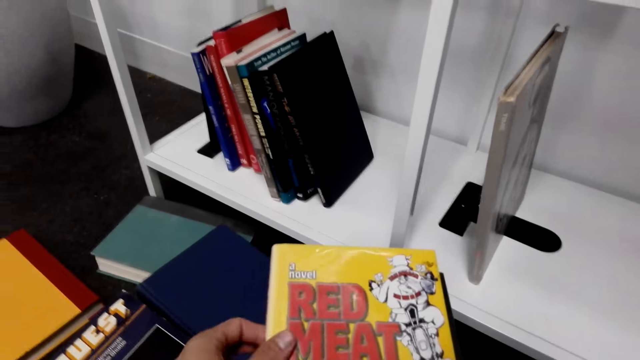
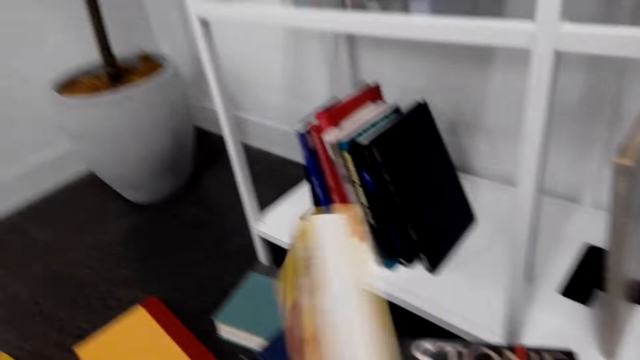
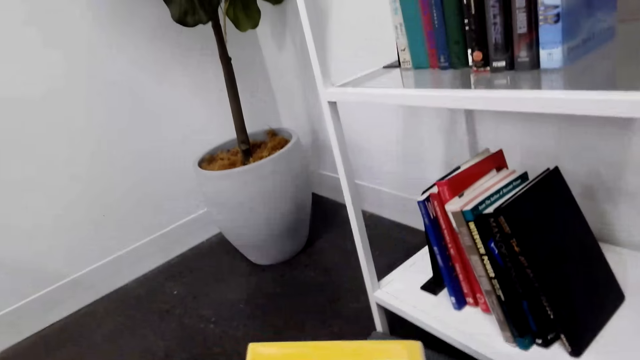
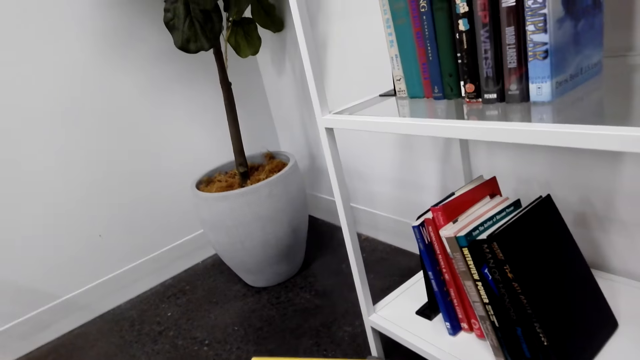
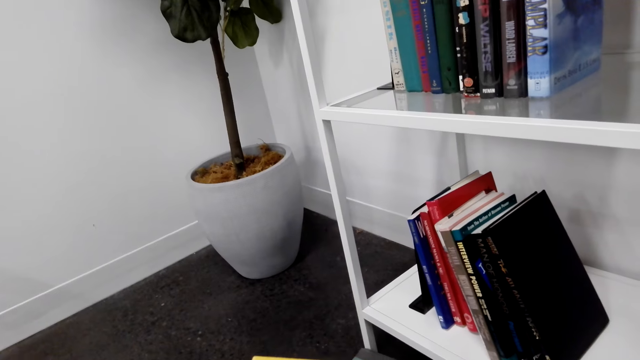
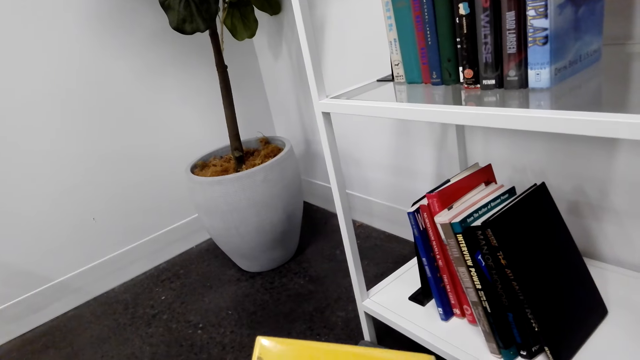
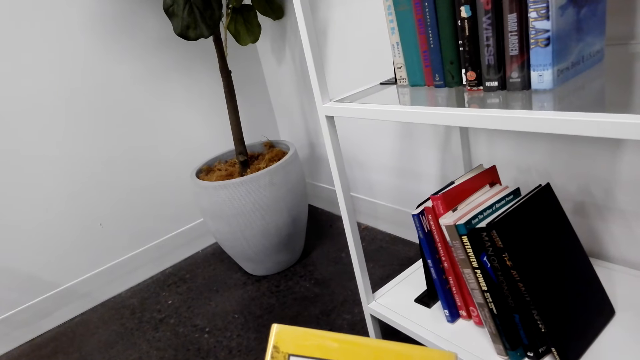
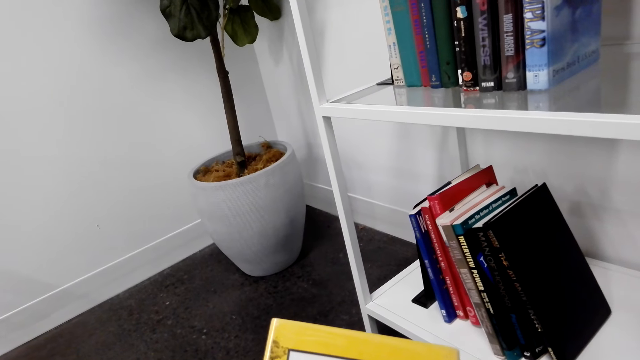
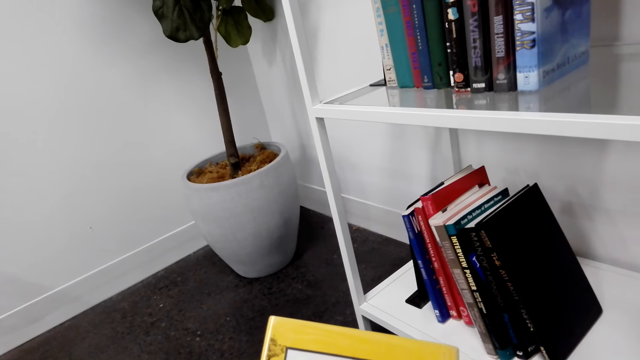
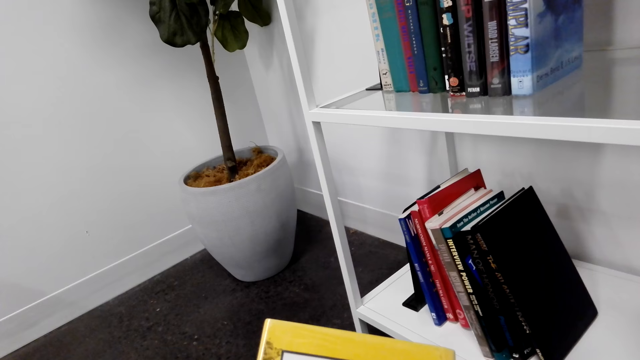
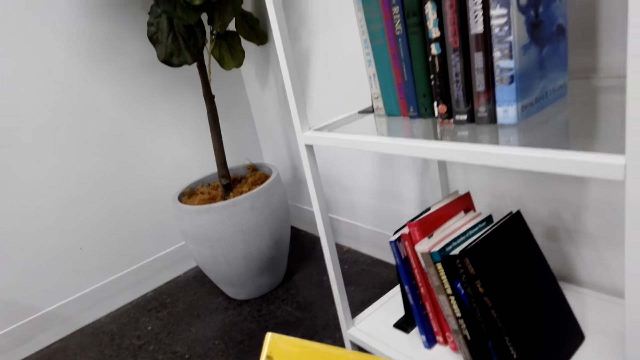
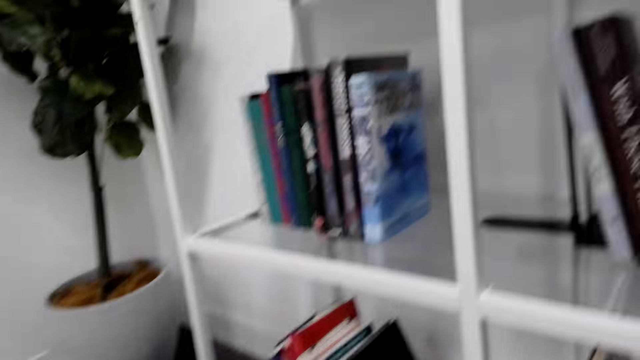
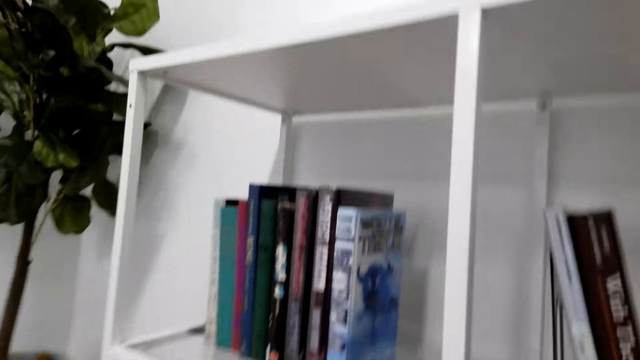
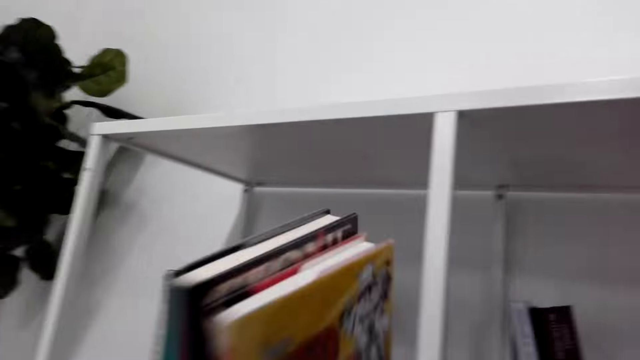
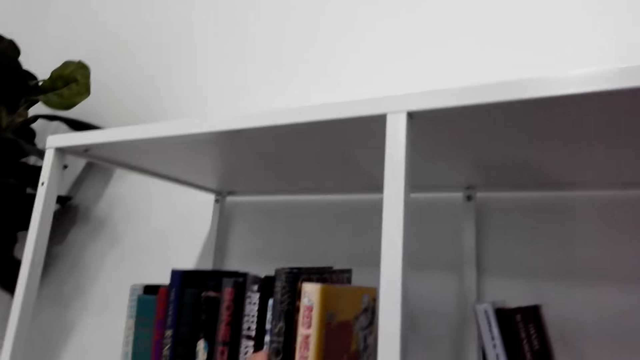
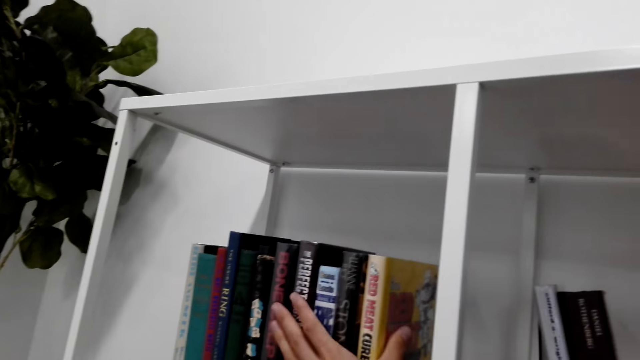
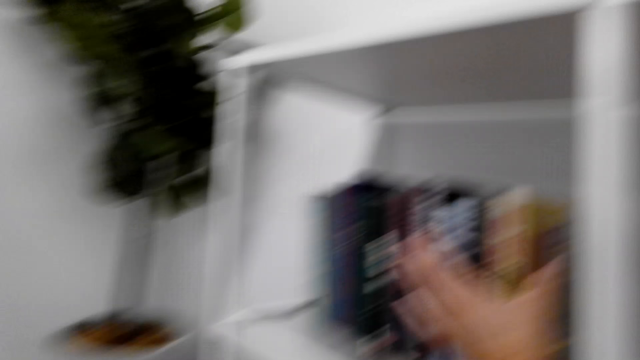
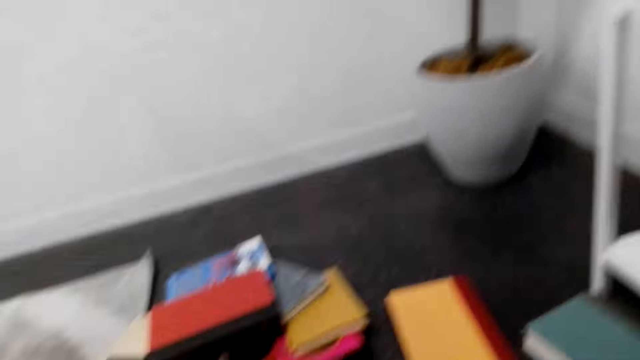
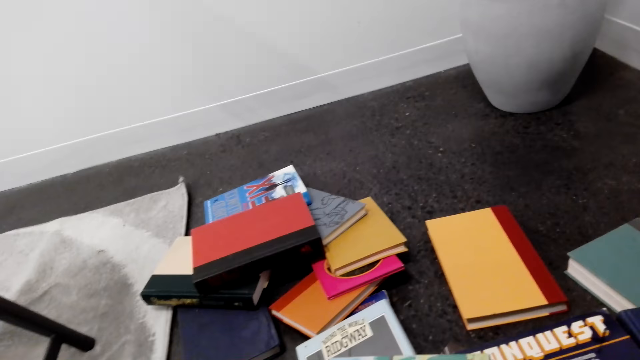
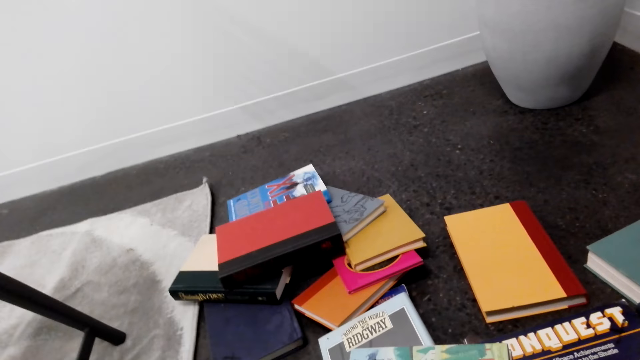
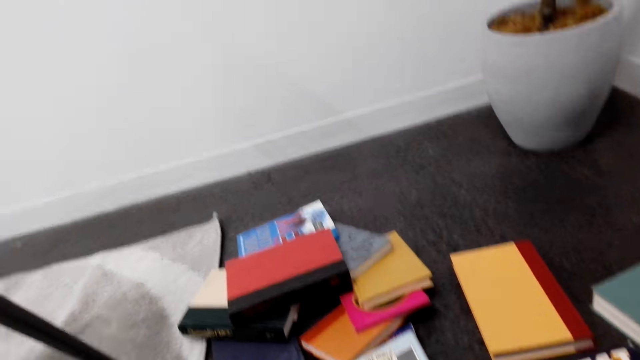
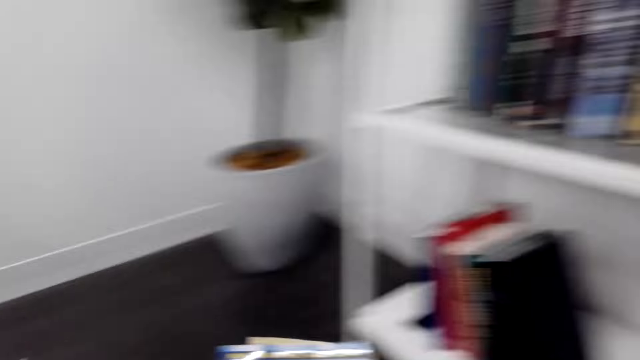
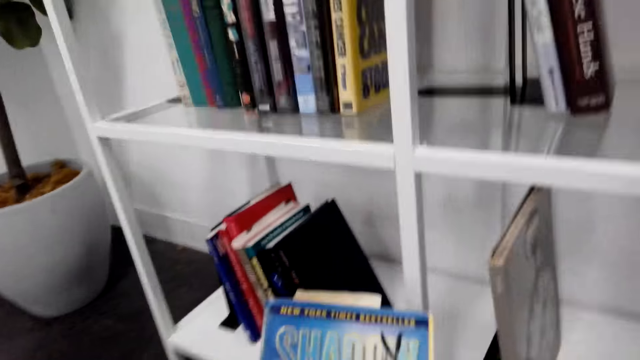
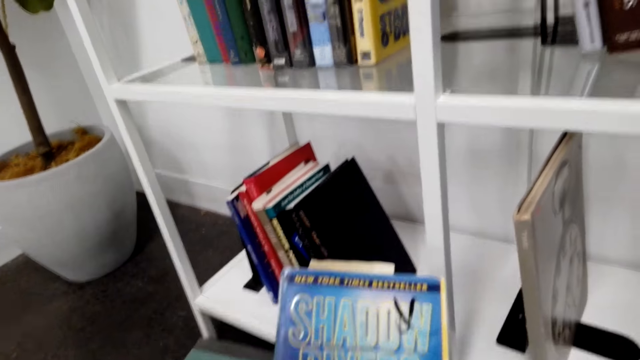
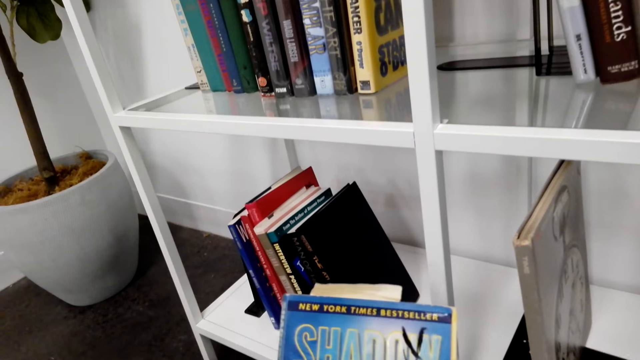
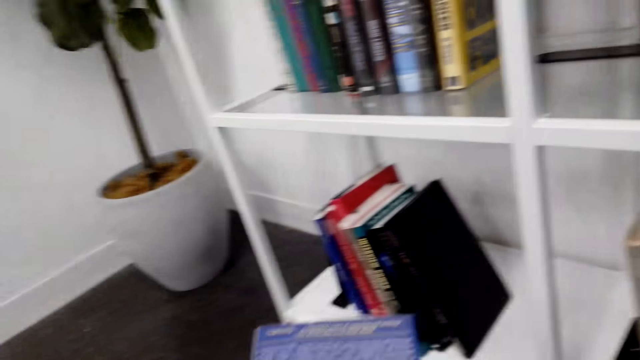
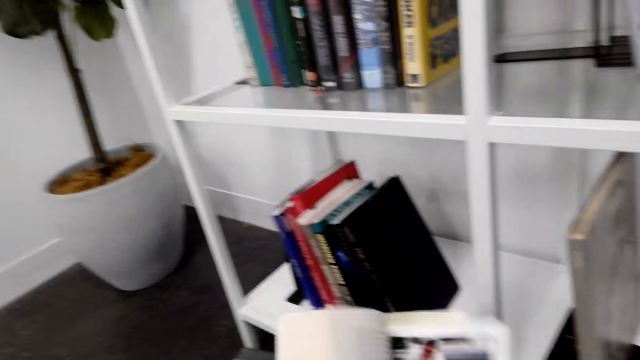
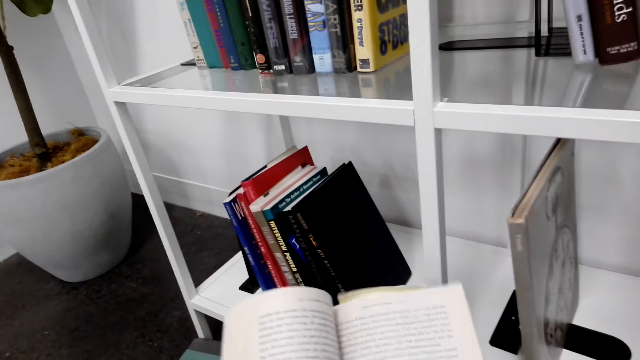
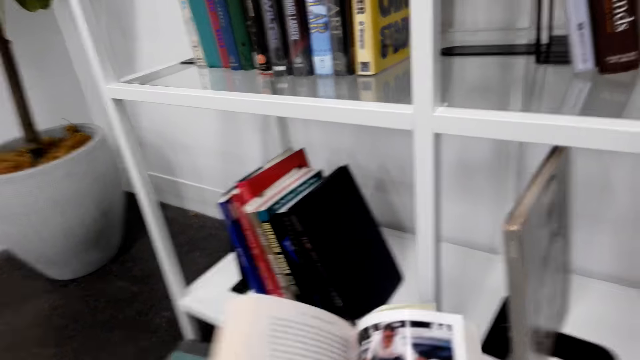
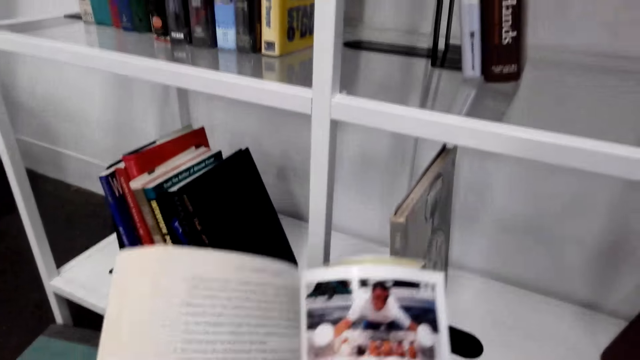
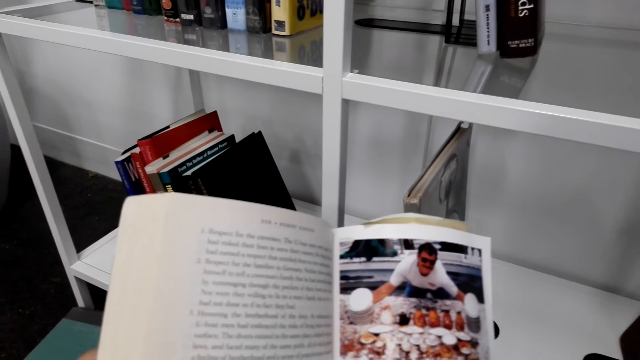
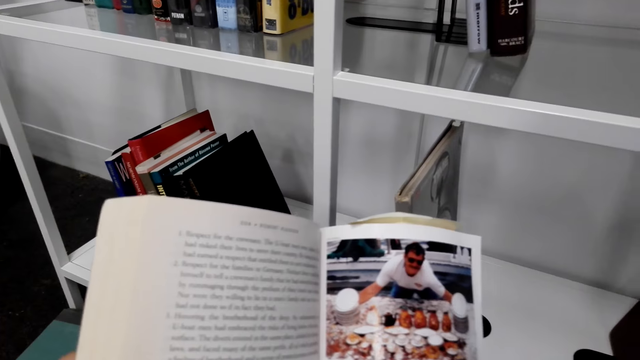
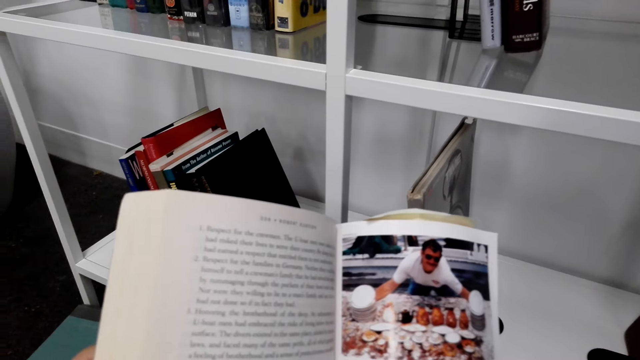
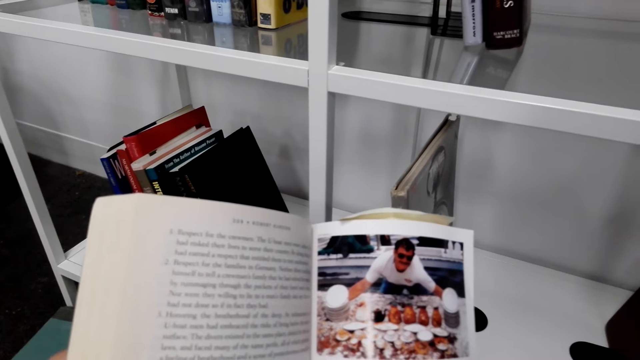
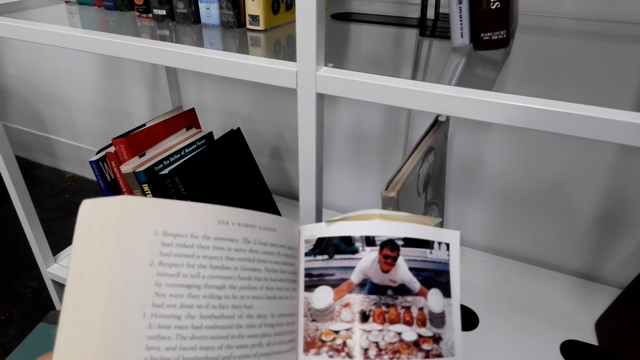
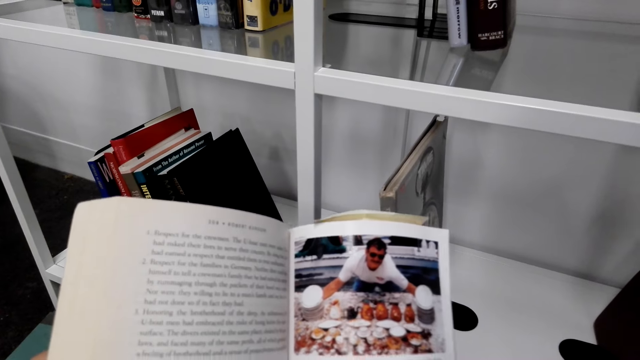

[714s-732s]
The camera wearer puts the books on the shelf. They pick up a book from the floor. They inspect the book, open the book and flip through the pages.

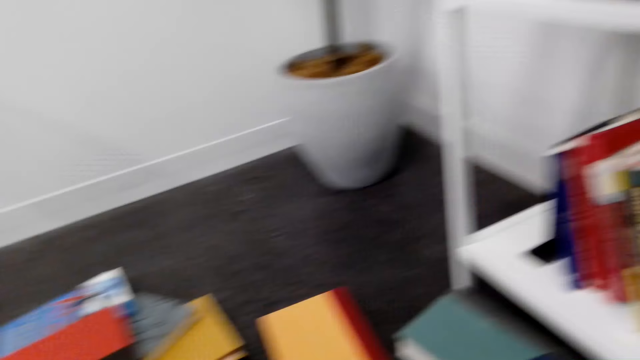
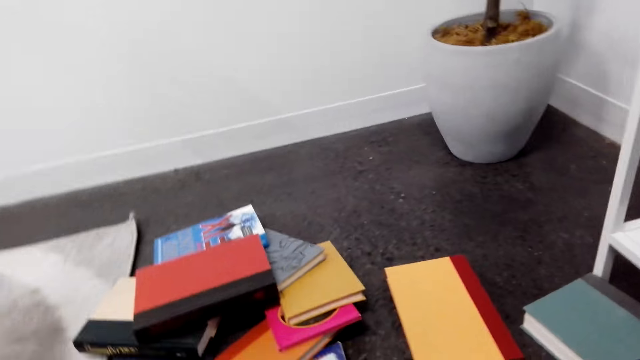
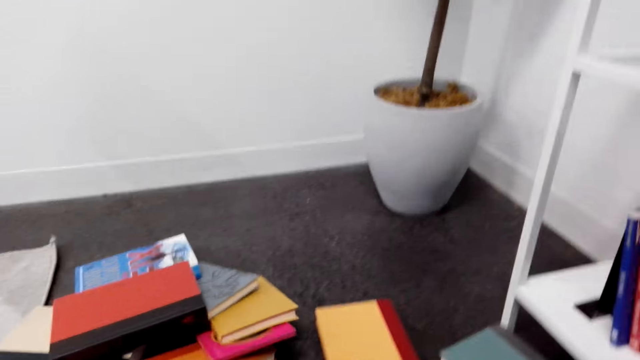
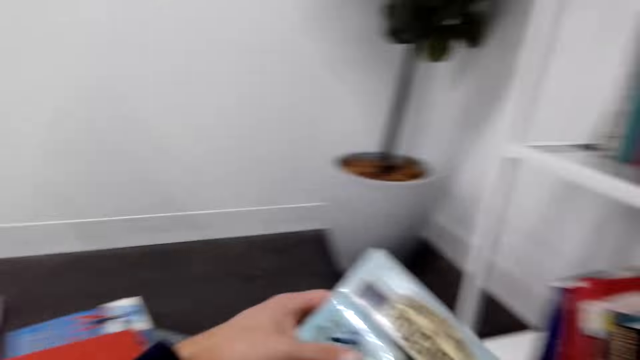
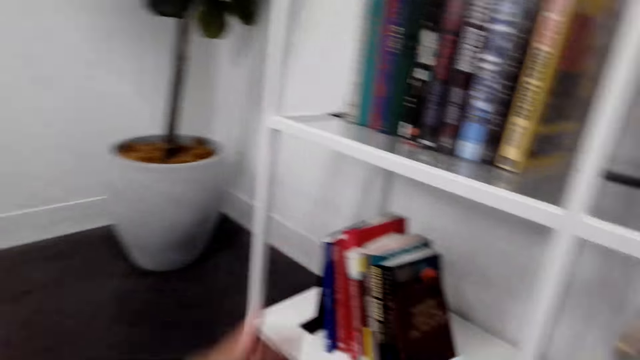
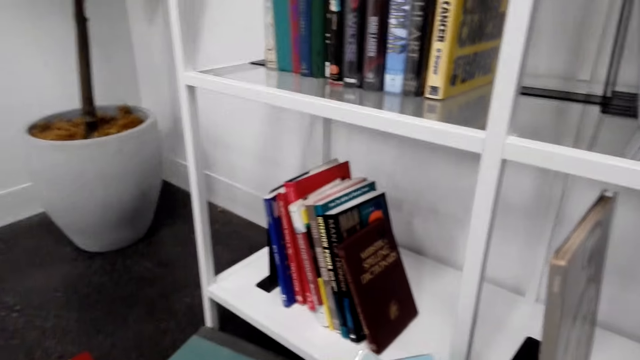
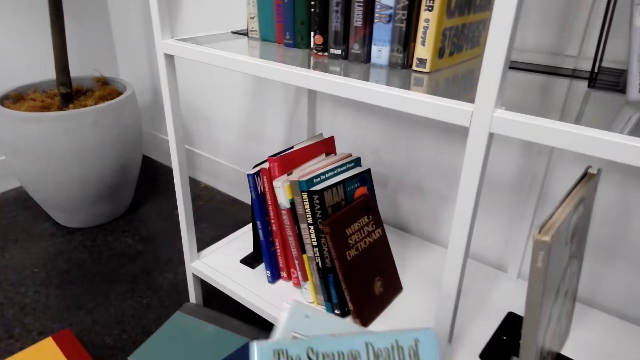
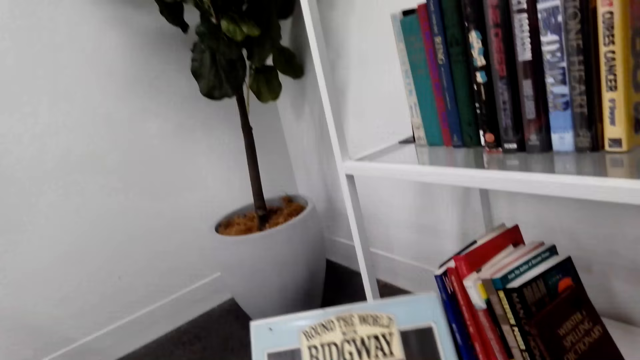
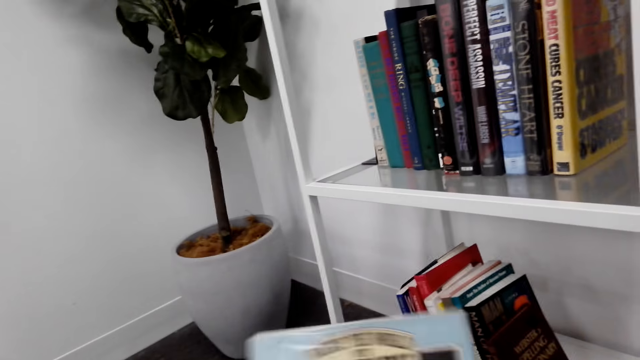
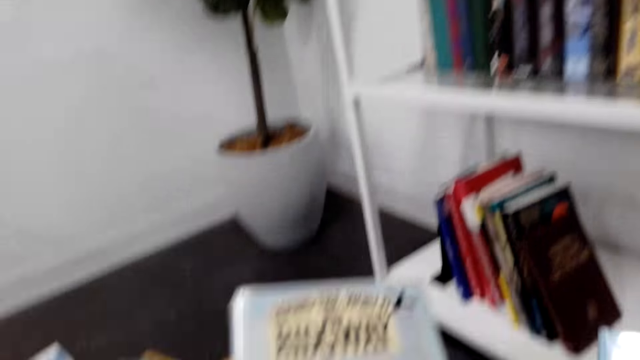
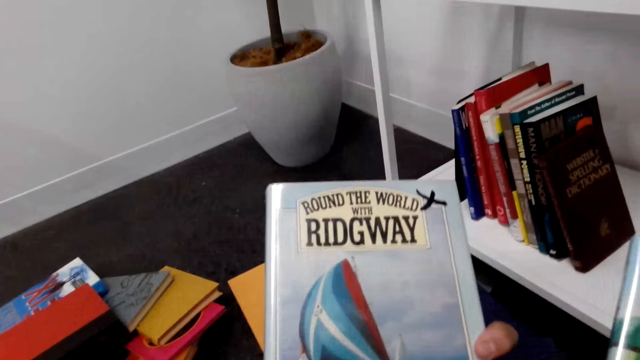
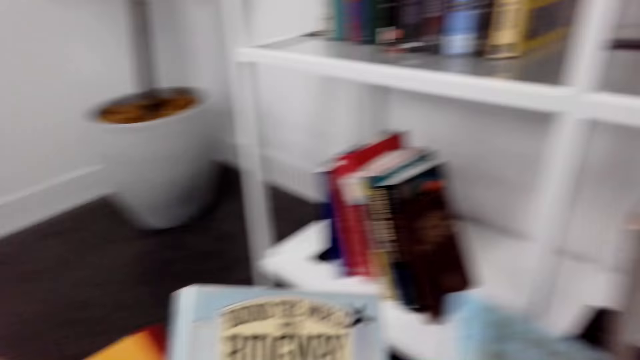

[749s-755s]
The camera wearer picks up books from the floor. They stare at a book.
